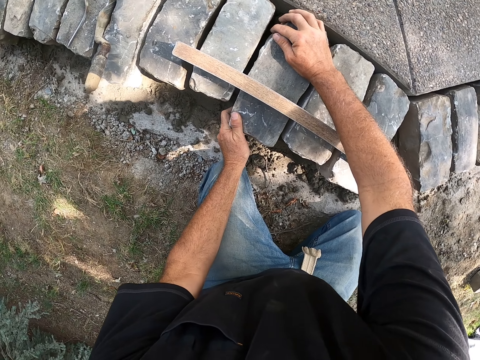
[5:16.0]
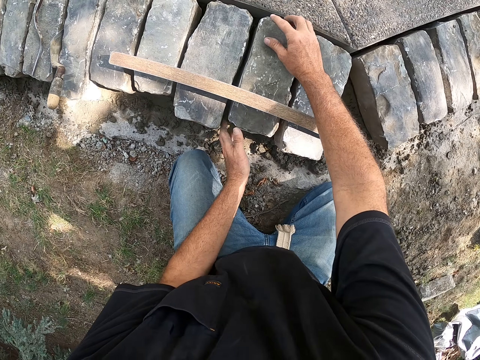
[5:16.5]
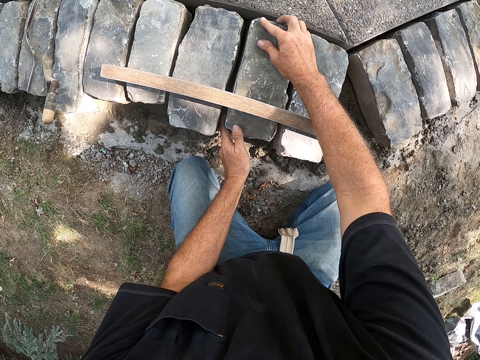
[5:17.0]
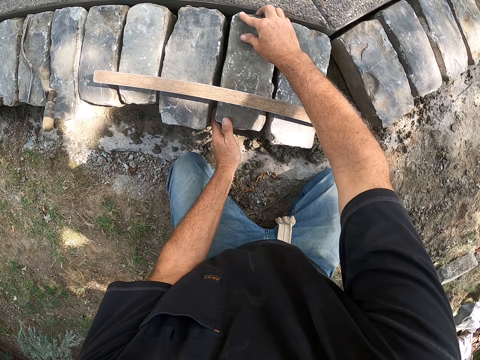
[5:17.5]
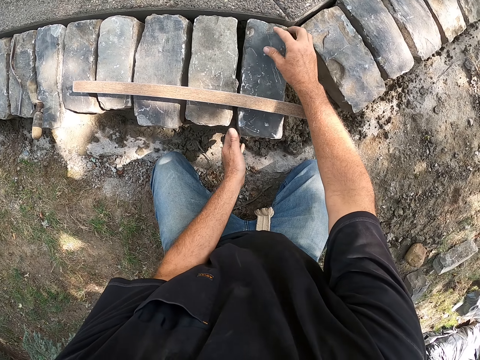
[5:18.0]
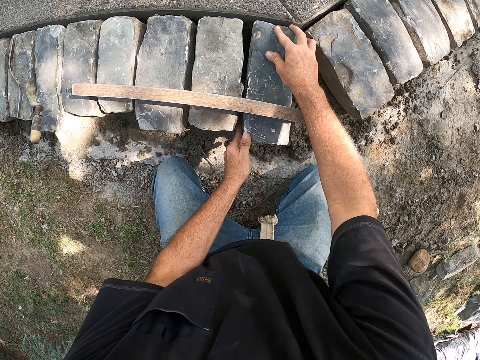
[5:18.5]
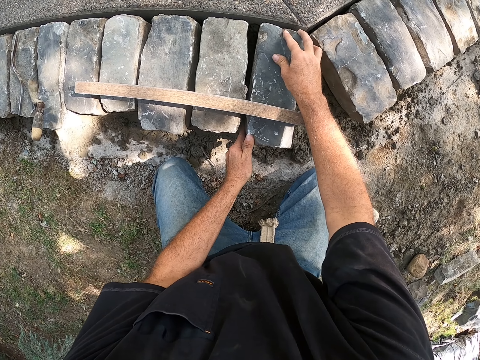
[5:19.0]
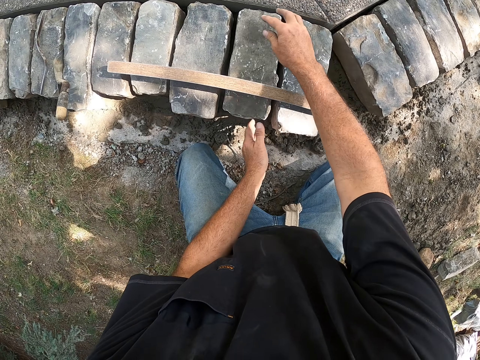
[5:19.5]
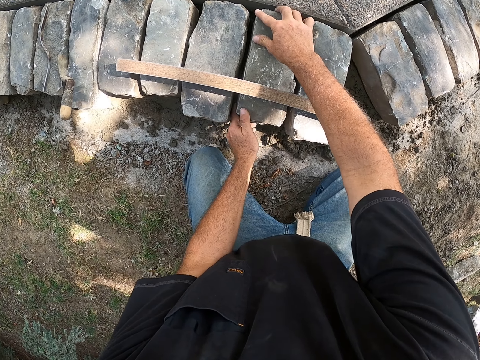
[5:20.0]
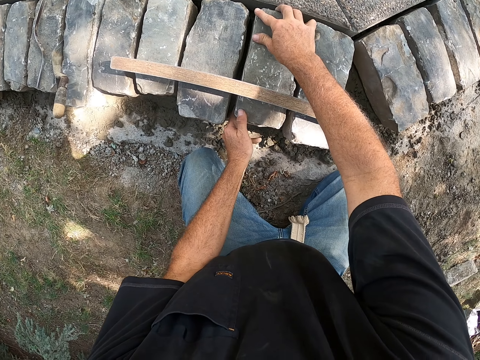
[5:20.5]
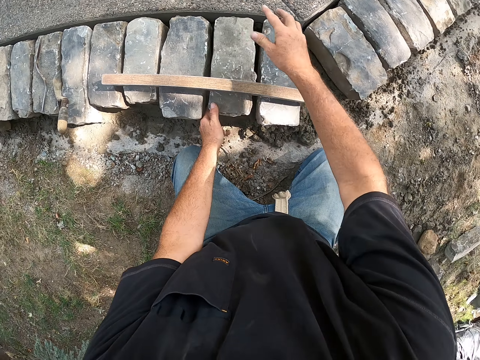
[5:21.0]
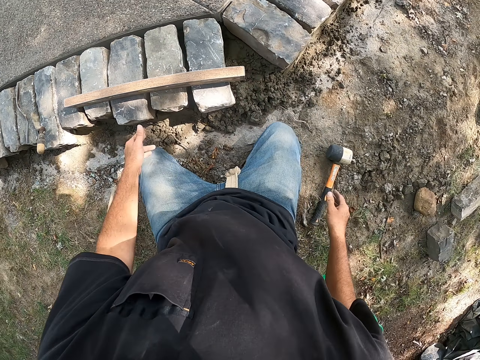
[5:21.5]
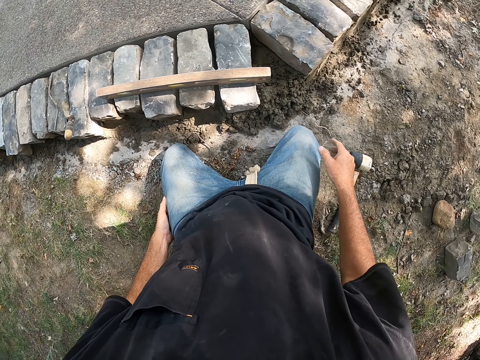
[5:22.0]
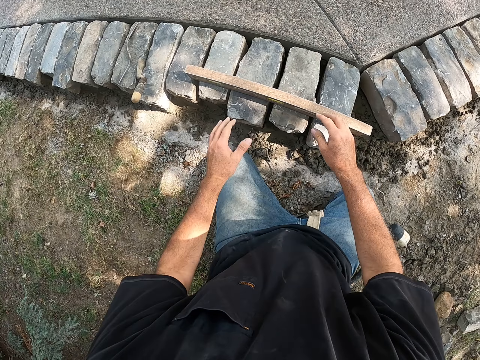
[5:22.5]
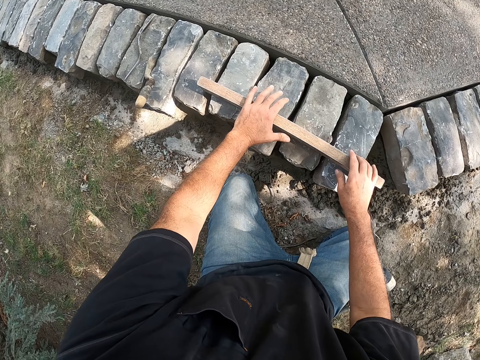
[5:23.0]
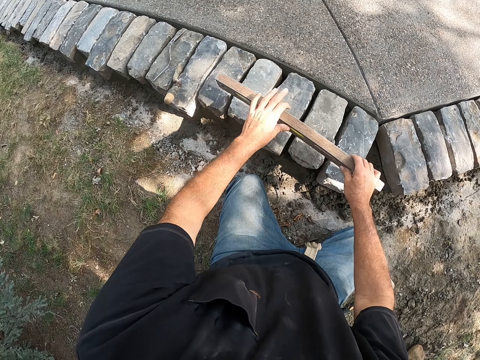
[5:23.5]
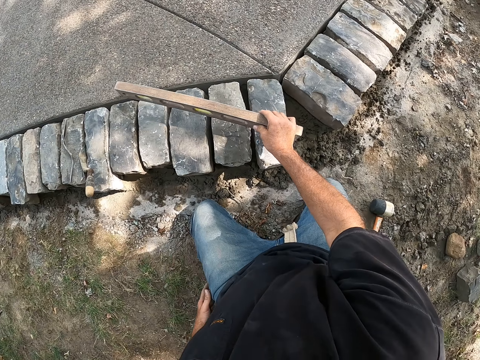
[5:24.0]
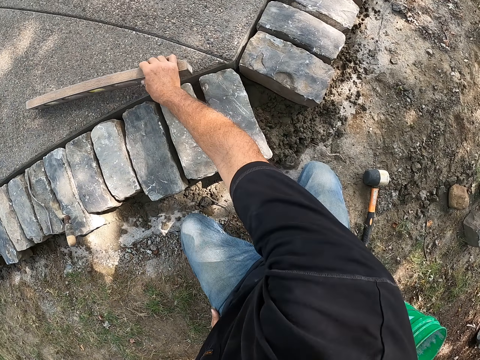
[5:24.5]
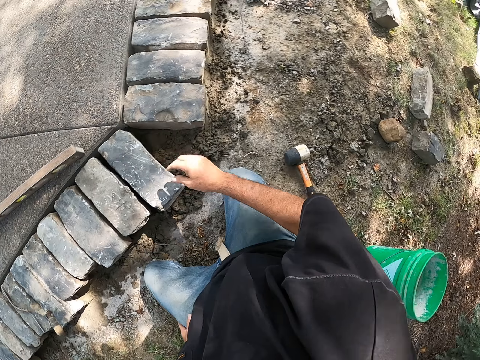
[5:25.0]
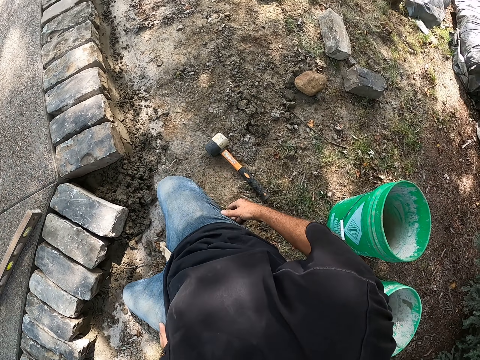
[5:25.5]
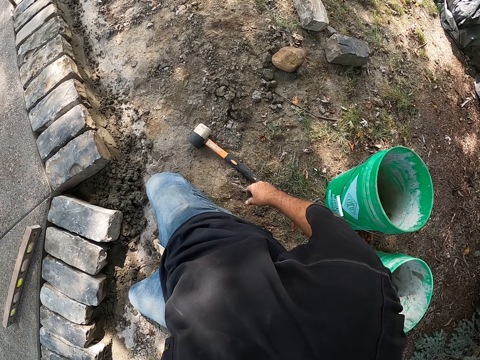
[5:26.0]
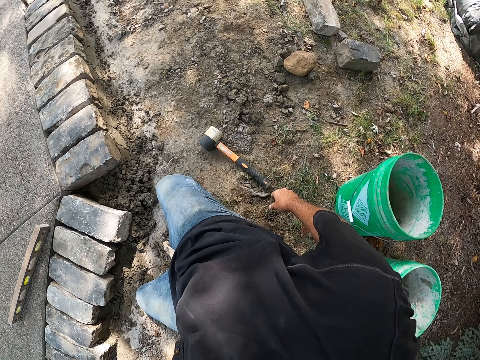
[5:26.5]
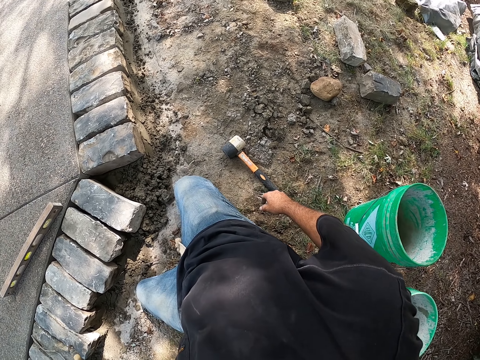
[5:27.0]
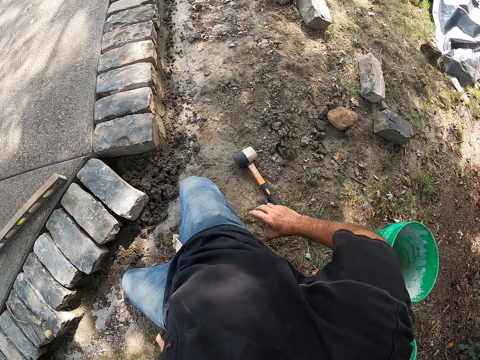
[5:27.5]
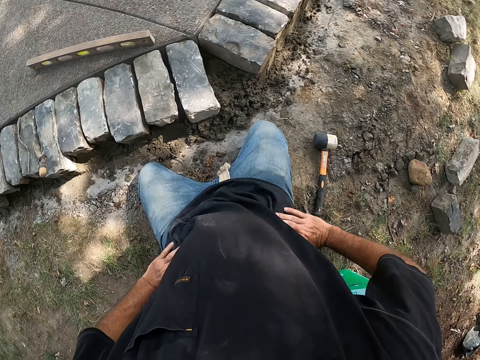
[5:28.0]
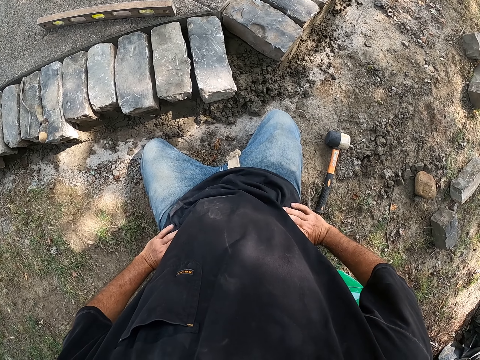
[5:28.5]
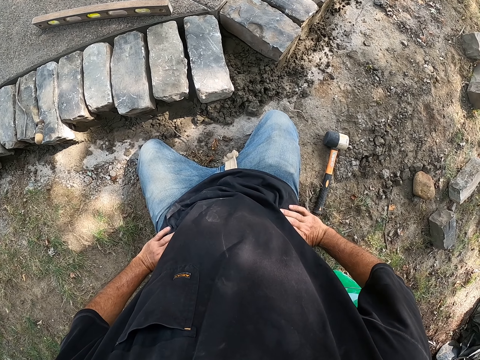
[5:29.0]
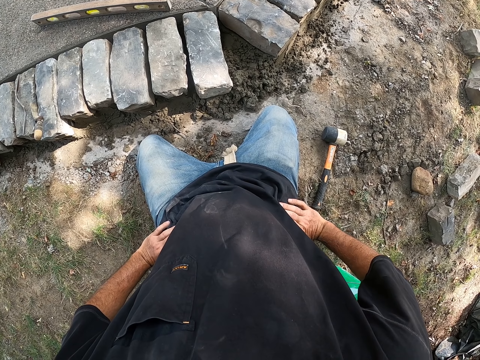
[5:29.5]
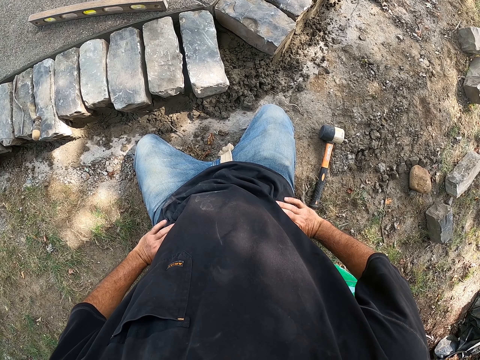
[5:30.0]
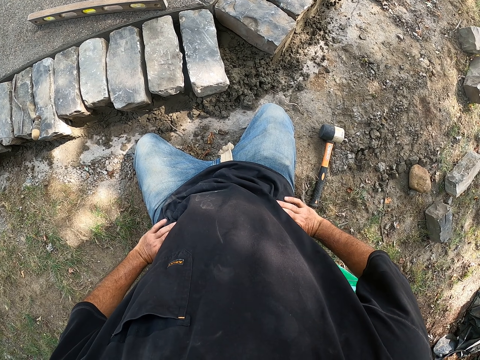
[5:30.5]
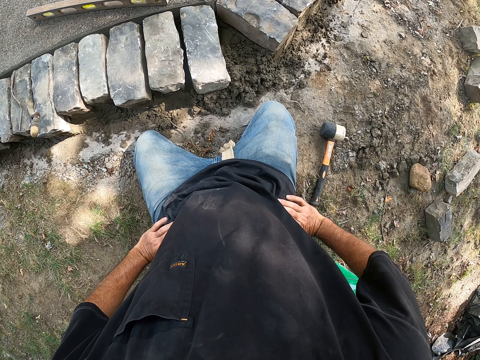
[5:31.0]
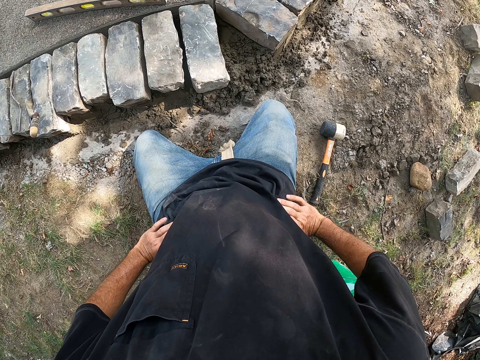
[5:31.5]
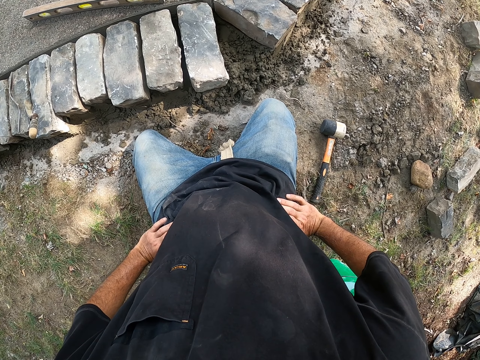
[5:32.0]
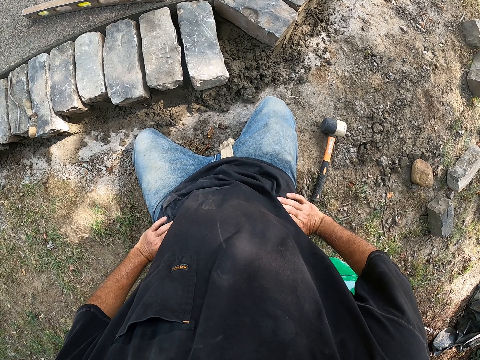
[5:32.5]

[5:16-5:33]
The camera wearer adjusts the stone with his hands. He does this repeatedly. He looks around a construction site. He picks the plumb level from the stones with his hands. He drops the plumb level on the floor with his right hand. He looks around the construction site. He holds his waist. He looks around the construction site again.

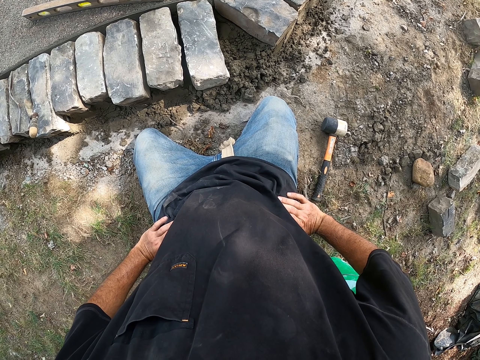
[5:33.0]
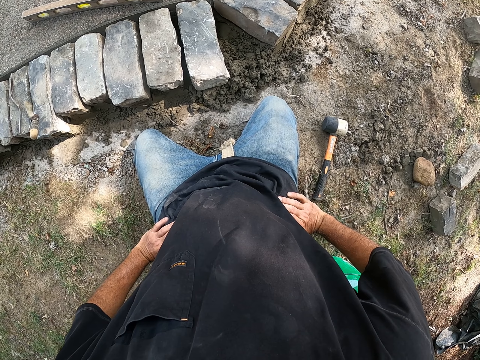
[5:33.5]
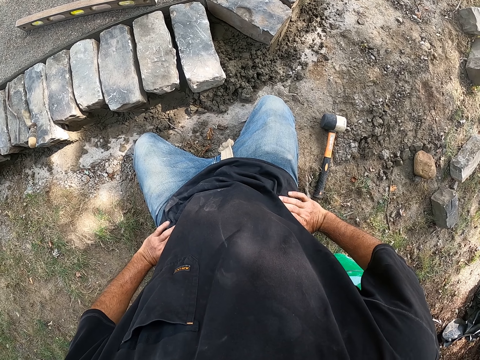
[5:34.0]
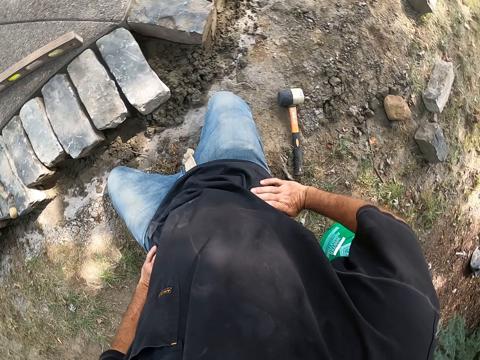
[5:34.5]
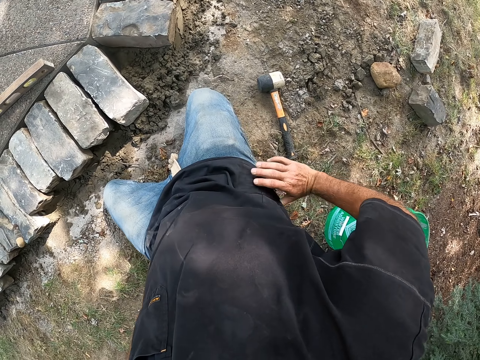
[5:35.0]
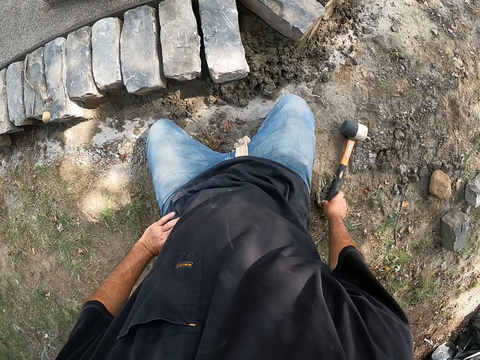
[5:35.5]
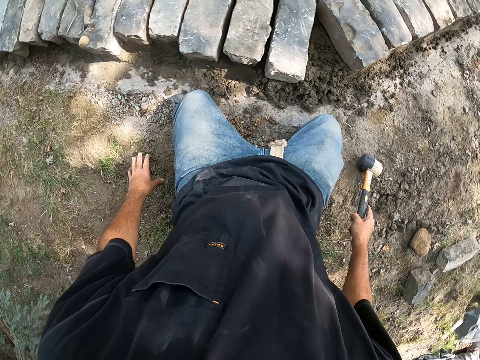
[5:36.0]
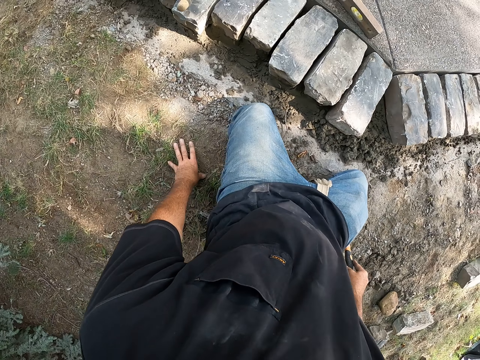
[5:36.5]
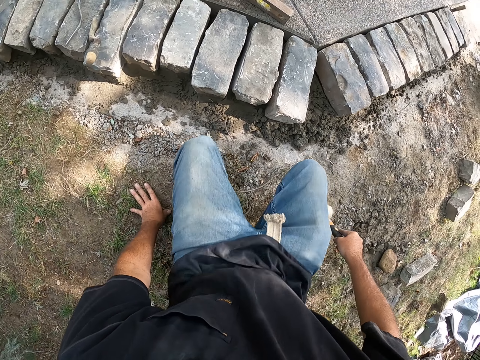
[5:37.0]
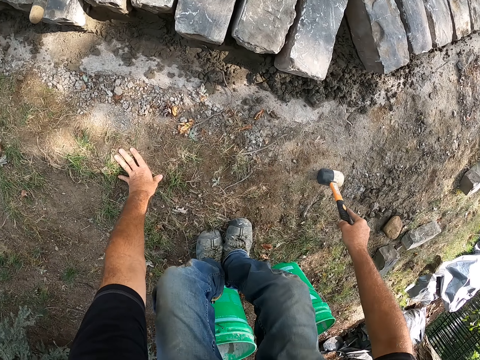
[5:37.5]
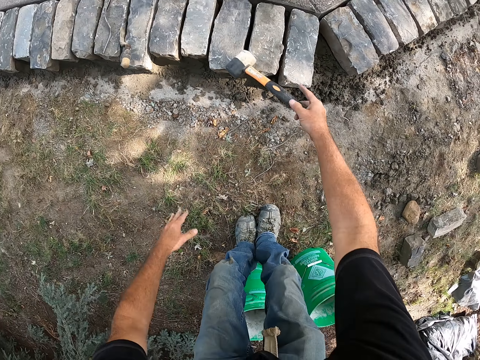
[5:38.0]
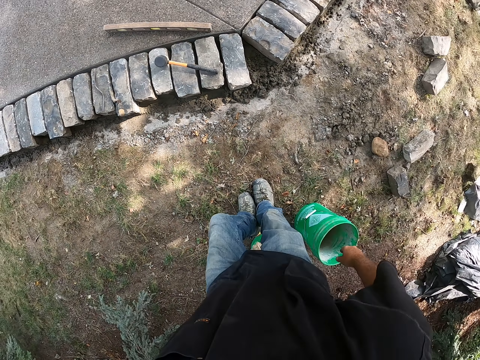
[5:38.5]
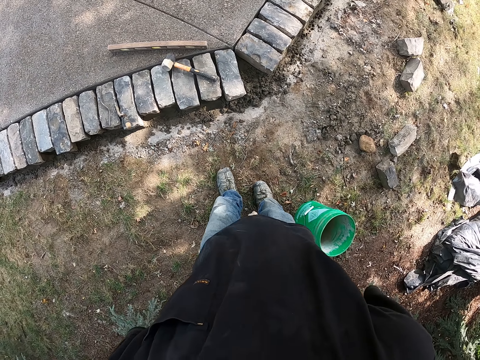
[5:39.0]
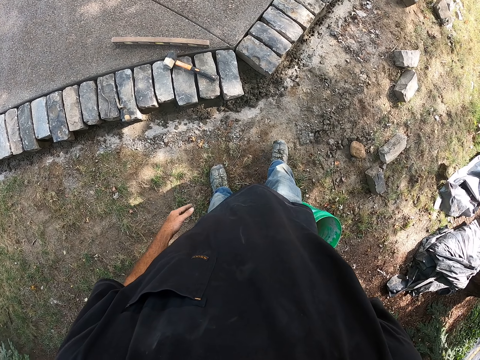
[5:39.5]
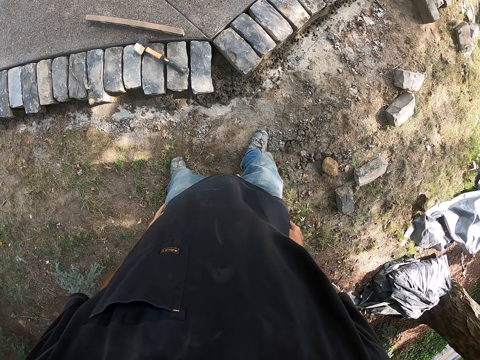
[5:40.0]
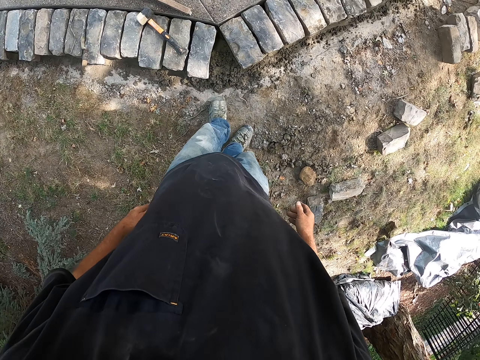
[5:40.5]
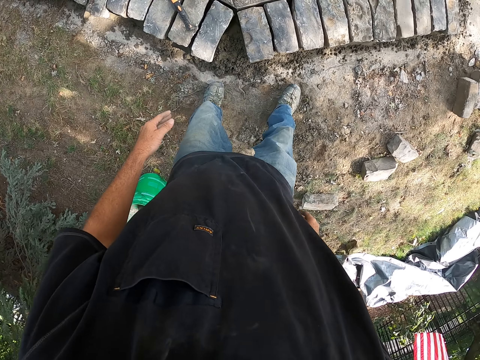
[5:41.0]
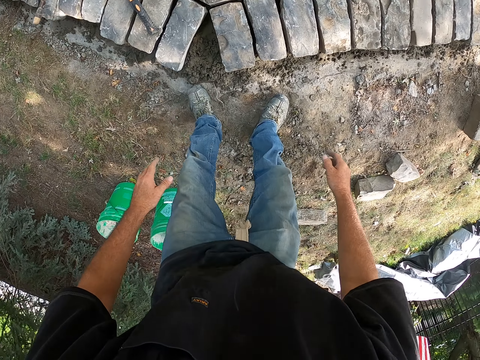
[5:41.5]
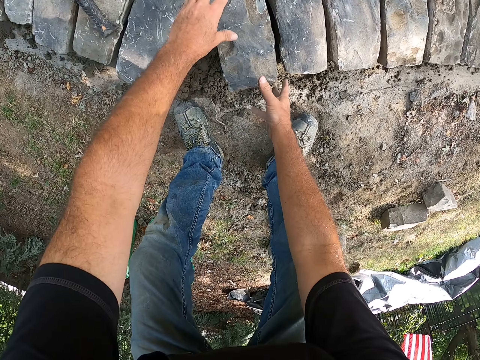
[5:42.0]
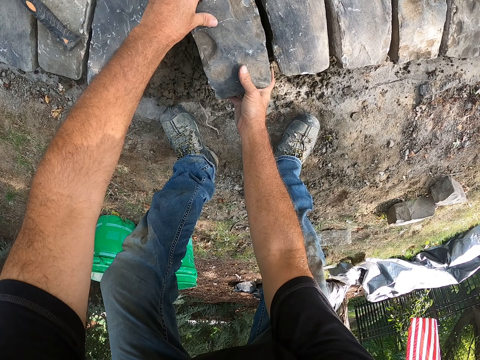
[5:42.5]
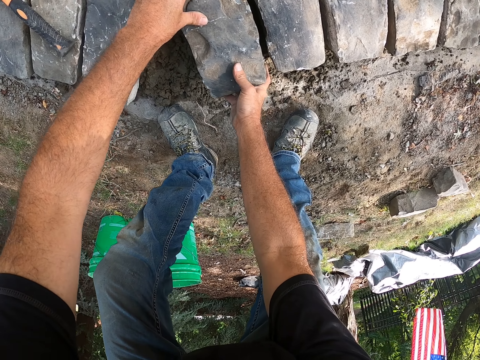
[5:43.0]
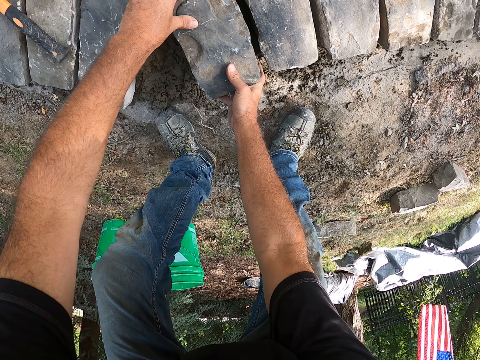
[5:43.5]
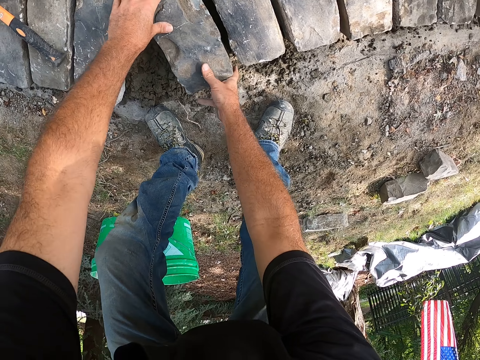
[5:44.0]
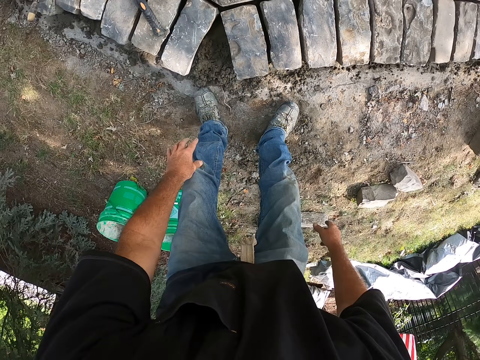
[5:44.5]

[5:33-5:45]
The camera wearer picks the hammer from the ground with his right hand. He drops the hammer on the floor with his right hand. He walks around a construction site. He adjusts a stone on the ground with his hands.
